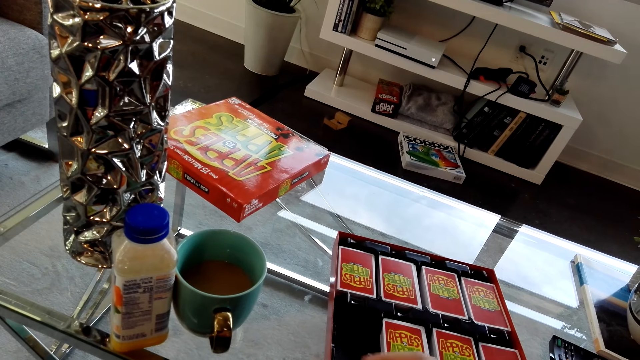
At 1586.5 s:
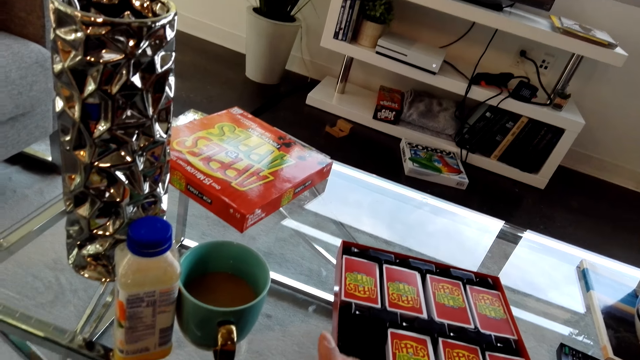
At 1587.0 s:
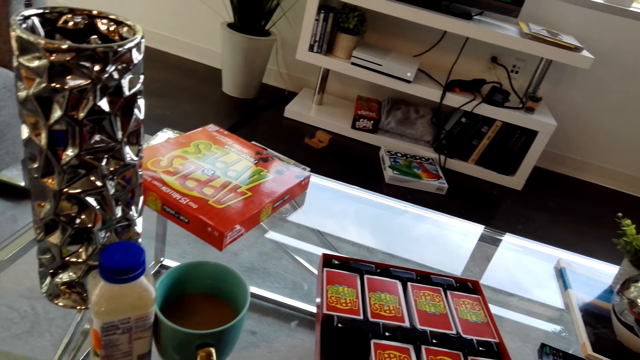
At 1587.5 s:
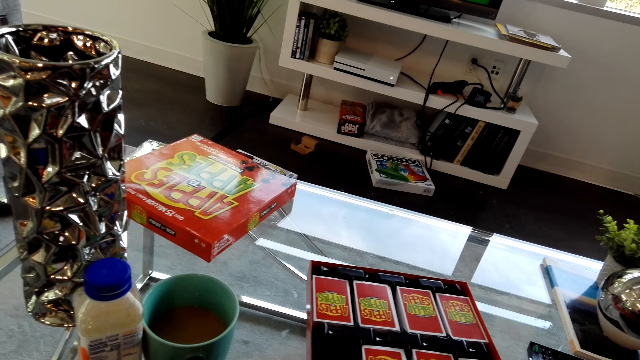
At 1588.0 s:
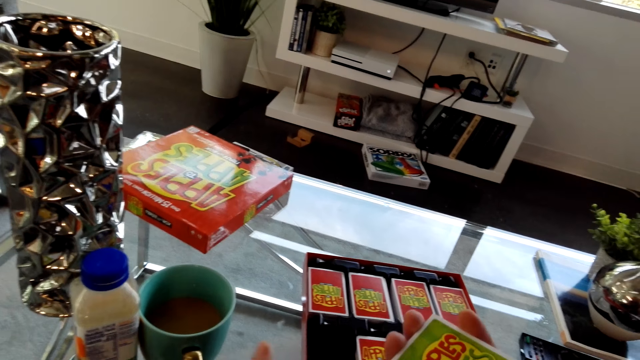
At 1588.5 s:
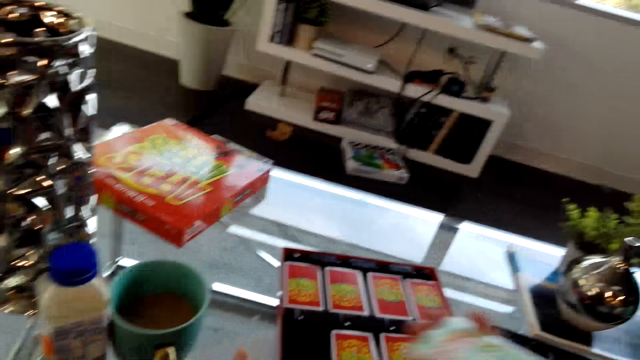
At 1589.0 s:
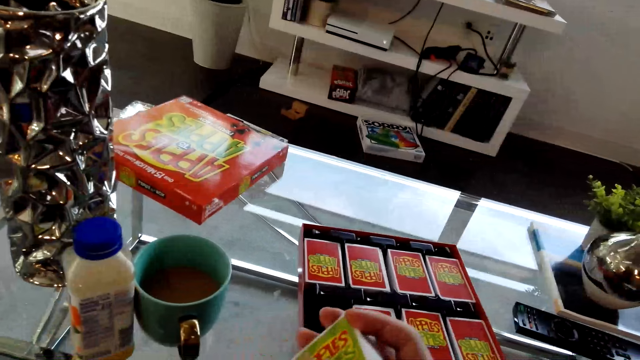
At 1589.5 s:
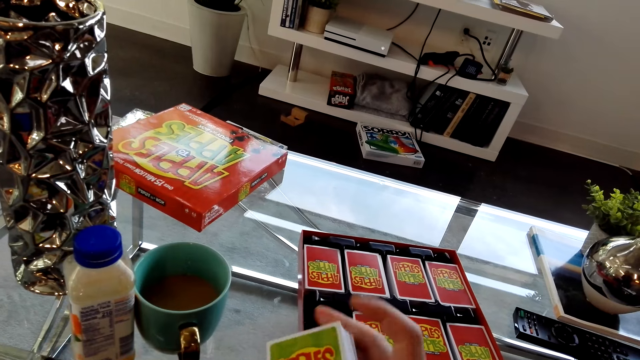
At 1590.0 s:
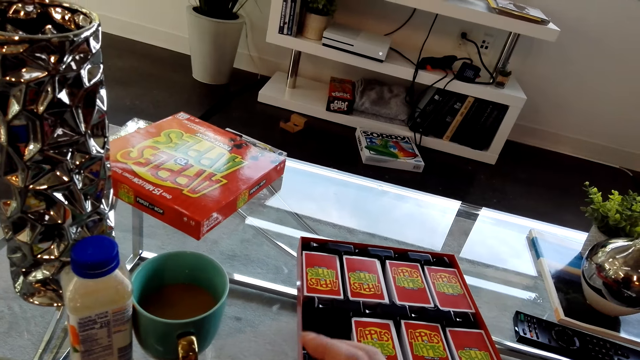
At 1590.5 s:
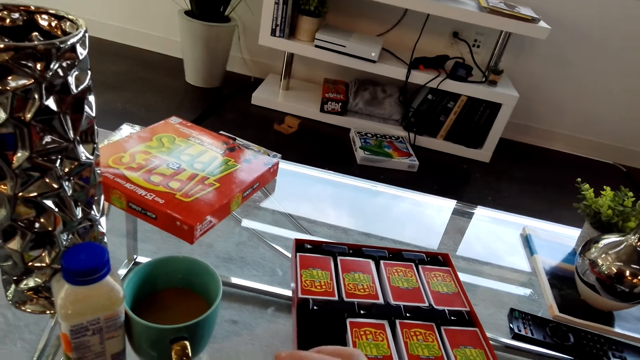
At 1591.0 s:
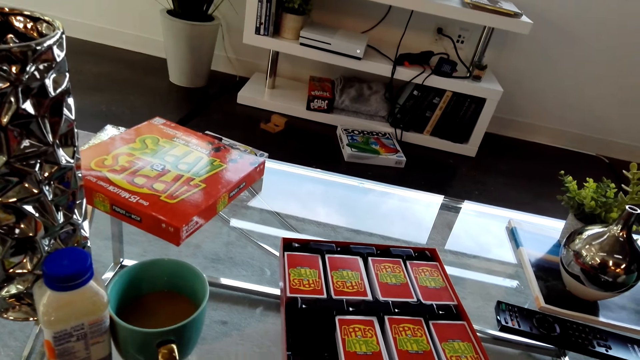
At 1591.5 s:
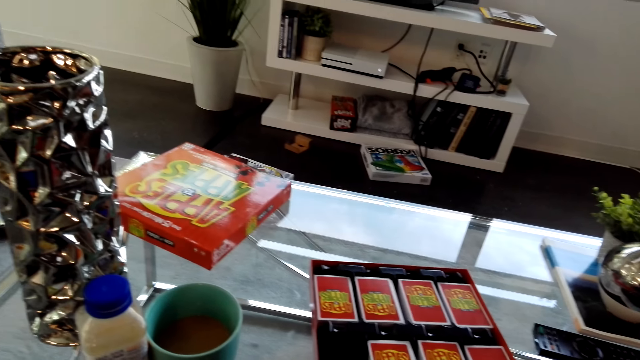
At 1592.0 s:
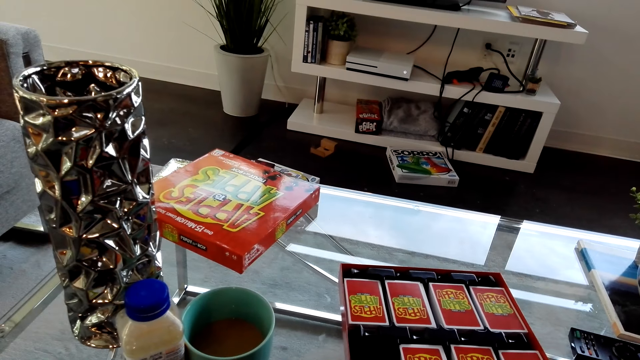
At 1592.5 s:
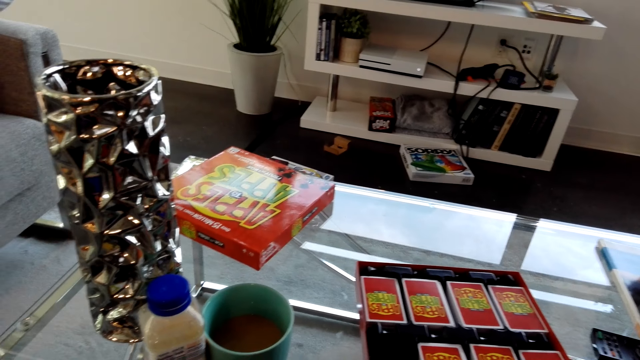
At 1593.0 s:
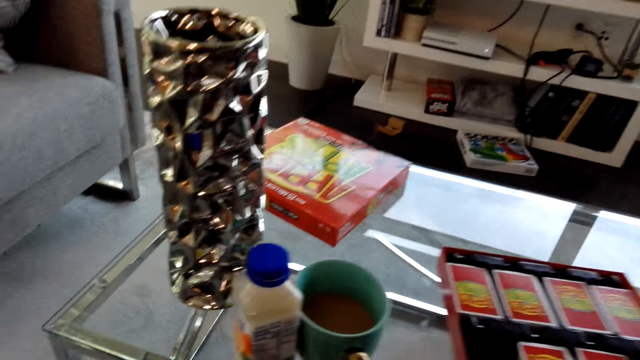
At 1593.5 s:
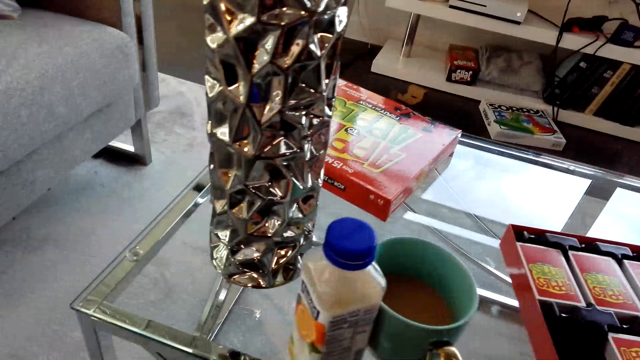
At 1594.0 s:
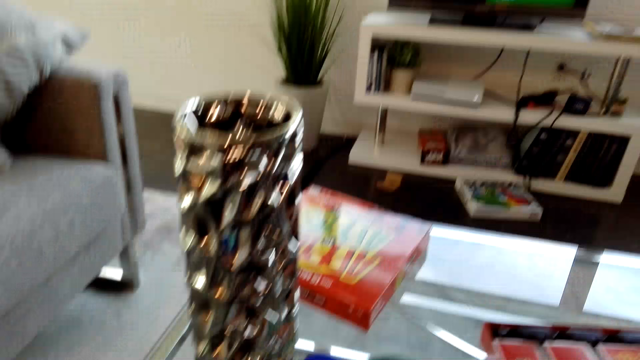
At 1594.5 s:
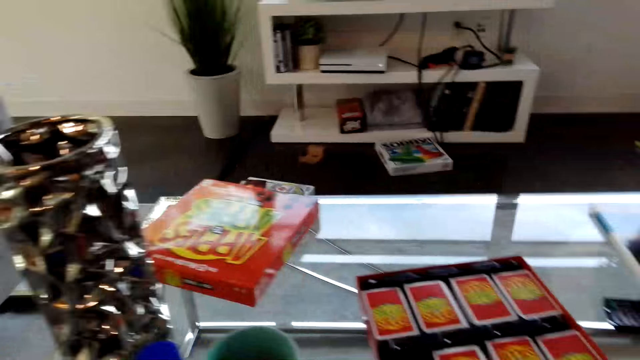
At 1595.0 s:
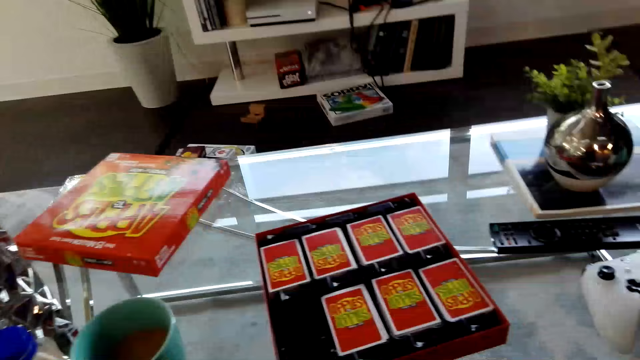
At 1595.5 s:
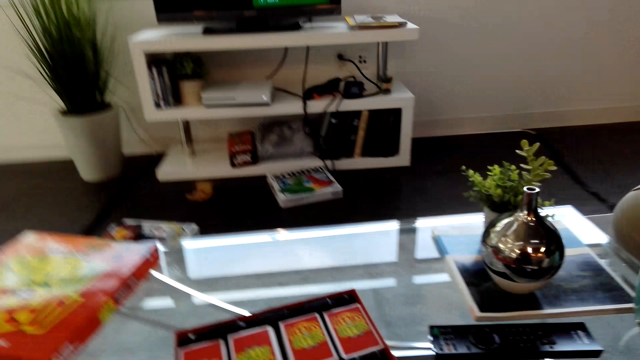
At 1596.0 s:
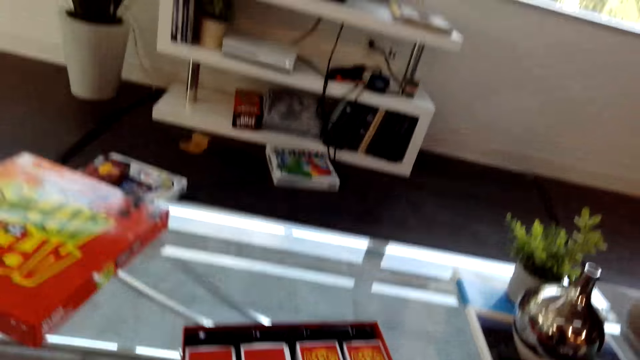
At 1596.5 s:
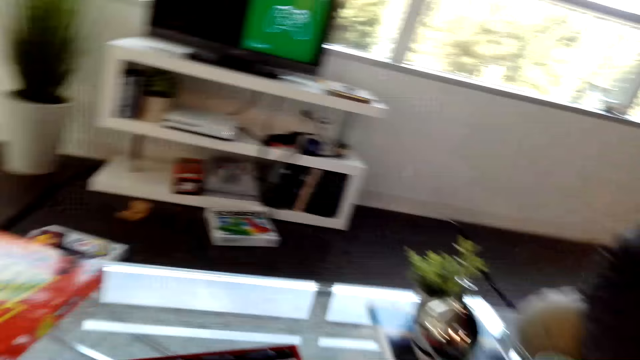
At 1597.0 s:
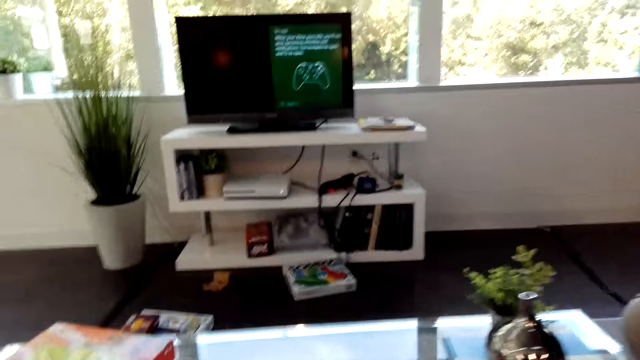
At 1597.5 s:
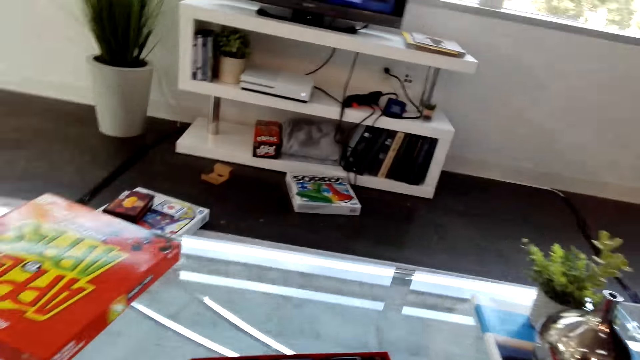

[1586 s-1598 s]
The camera wearer dialogues with a person. They hold the green cards.

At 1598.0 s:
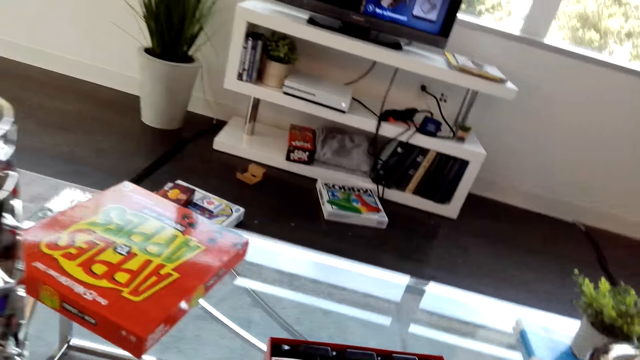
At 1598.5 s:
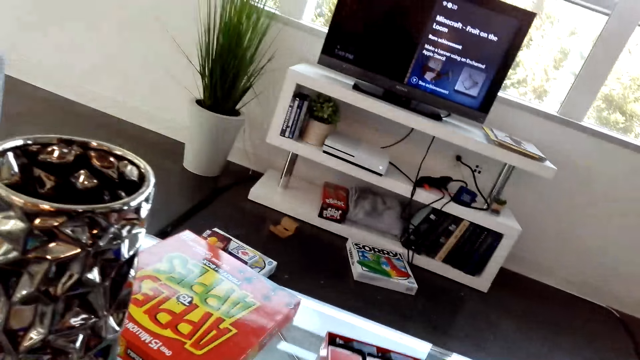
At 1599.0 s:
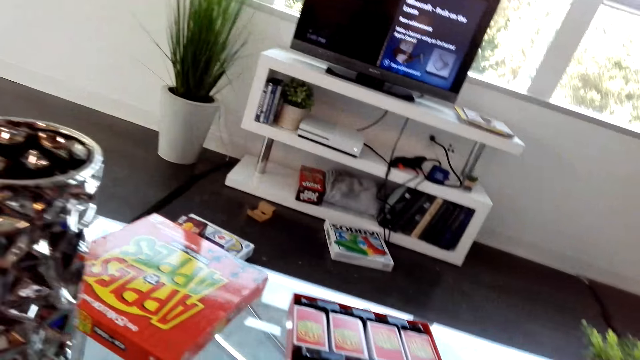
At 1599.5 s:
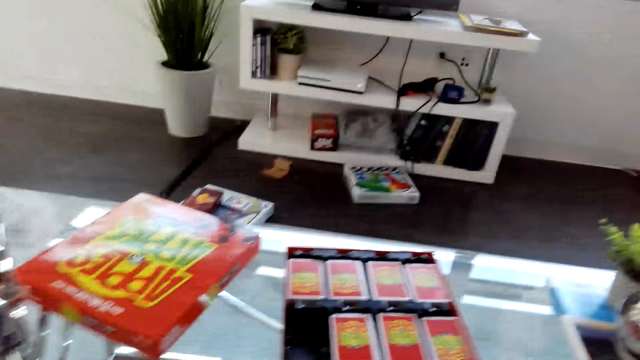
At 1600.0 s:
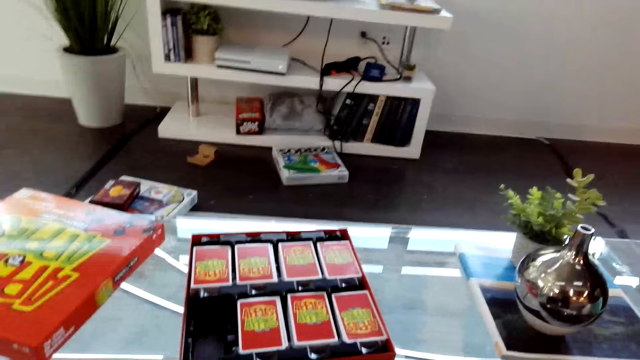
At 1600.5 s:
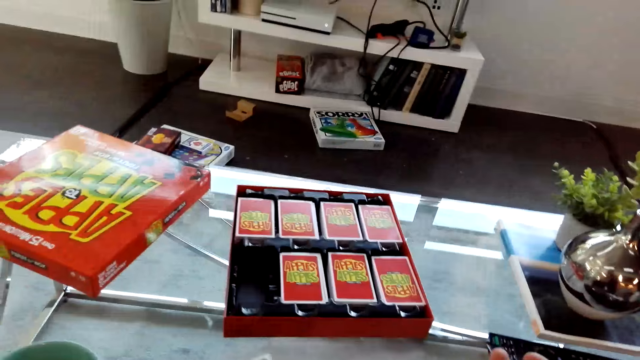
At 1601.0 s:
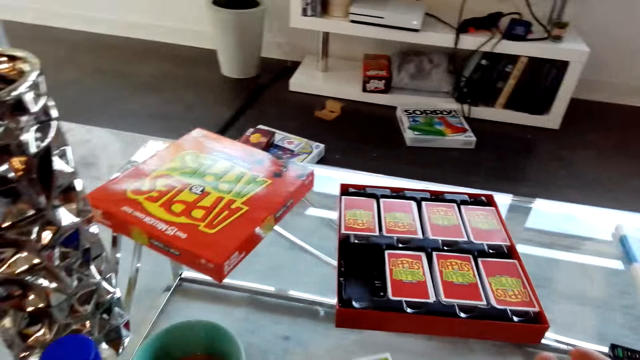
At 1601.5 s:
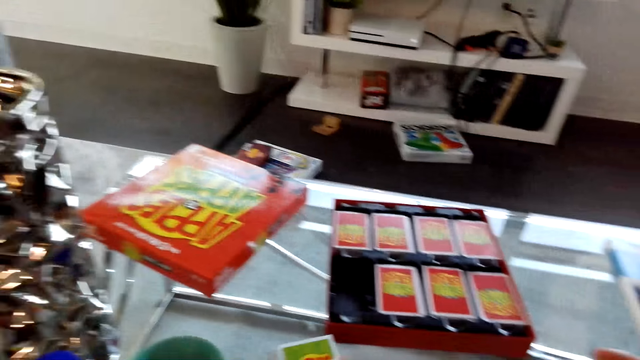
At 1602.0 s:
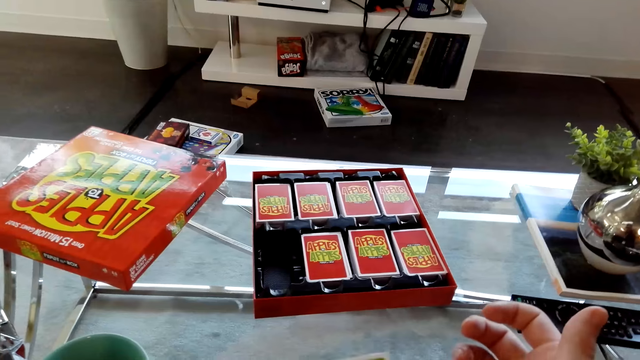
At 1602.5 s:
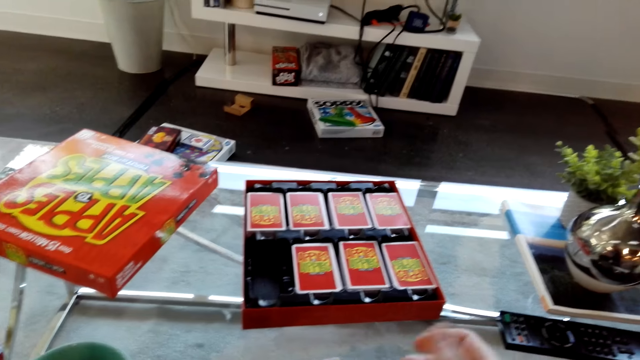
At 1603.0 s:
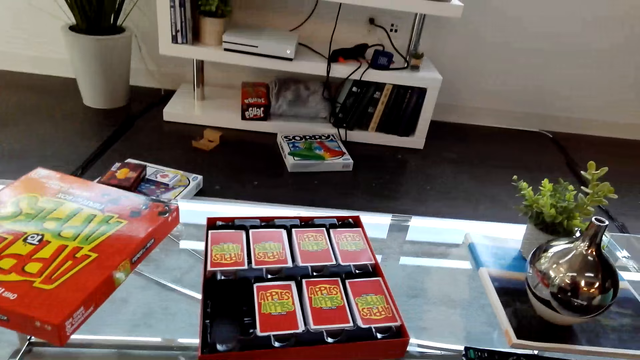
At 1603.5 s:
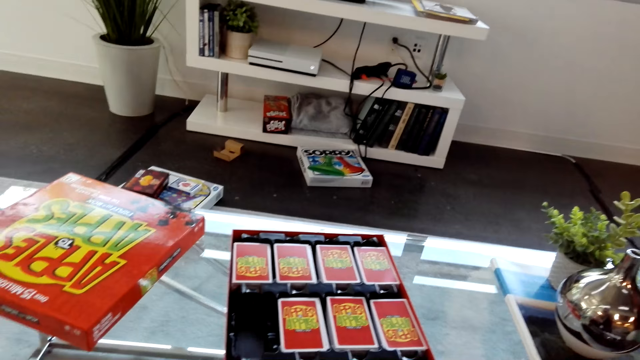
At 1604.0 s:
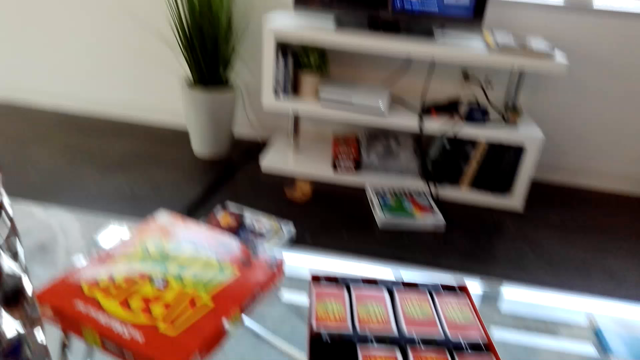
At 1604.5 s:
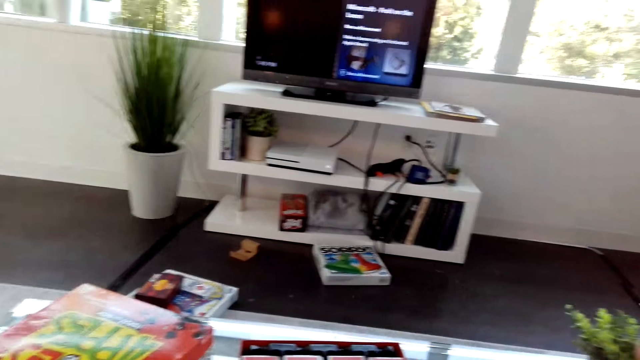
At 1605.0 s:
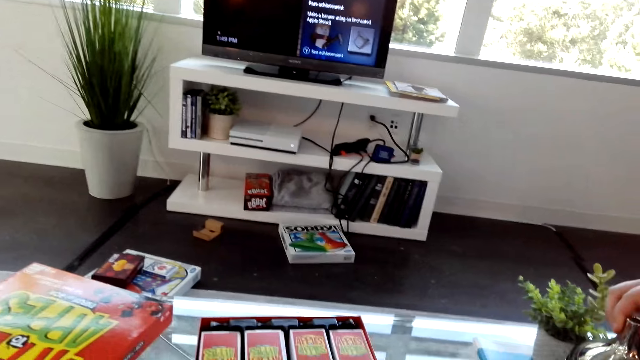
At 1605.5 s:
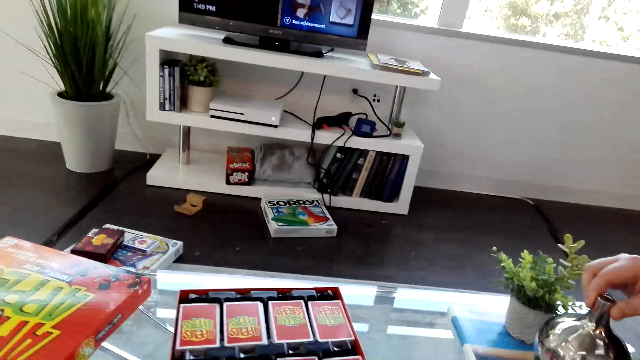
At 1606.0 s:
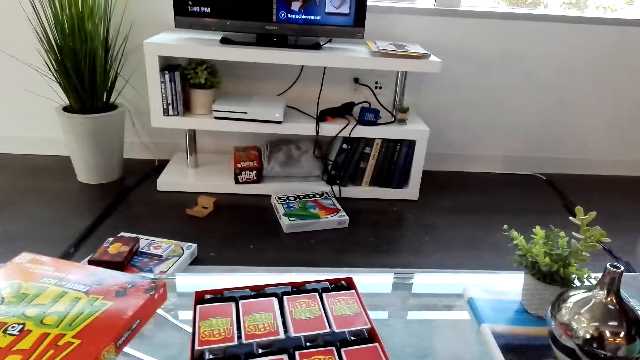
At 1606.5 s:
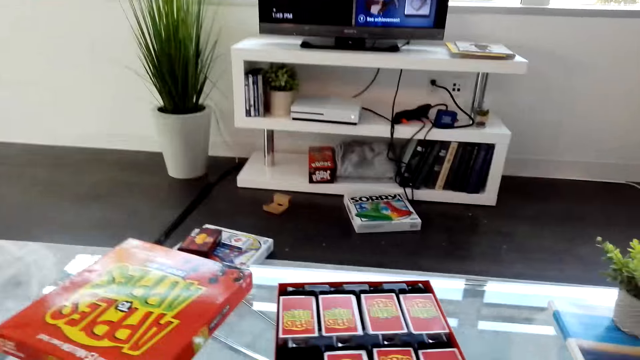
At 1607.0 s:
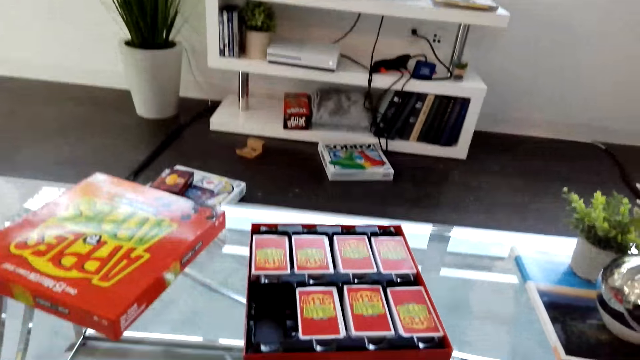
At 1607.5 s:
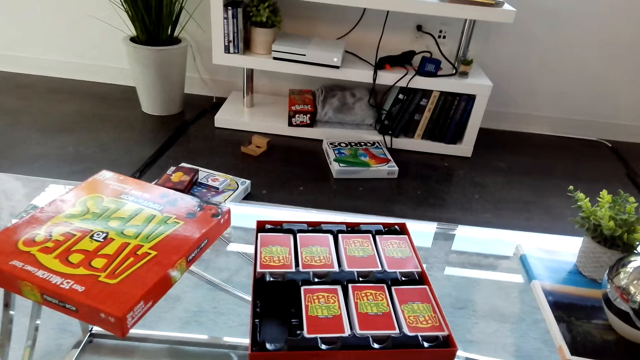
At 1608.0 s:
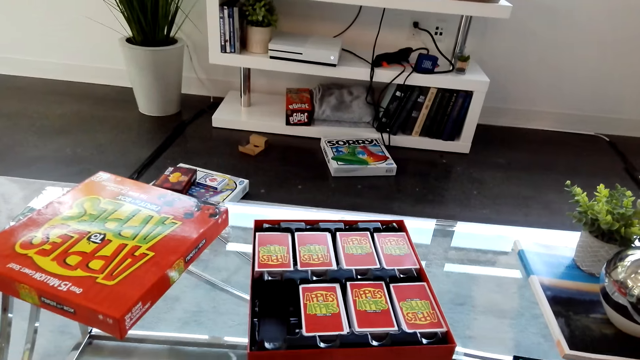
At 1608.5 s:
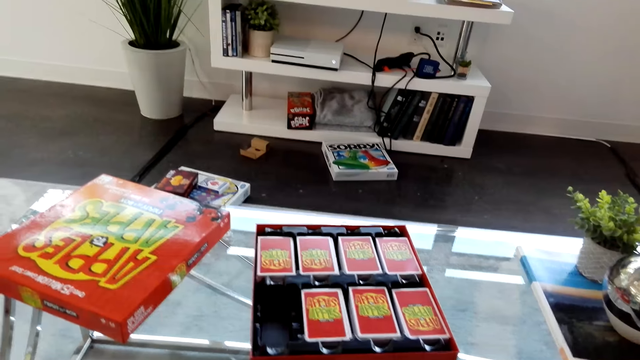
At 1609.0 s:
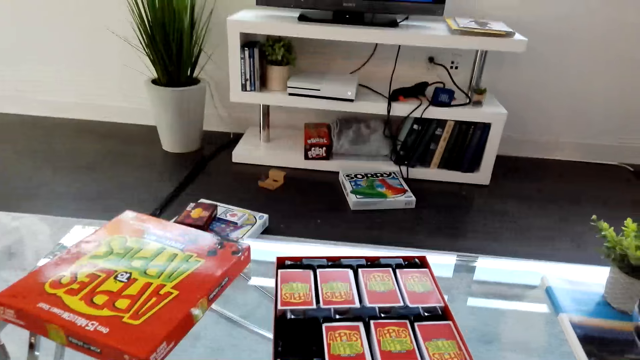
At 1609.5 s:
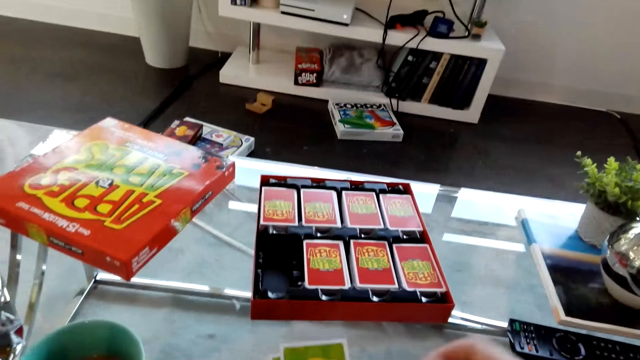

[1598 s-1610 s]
A man touches a silver vase.
